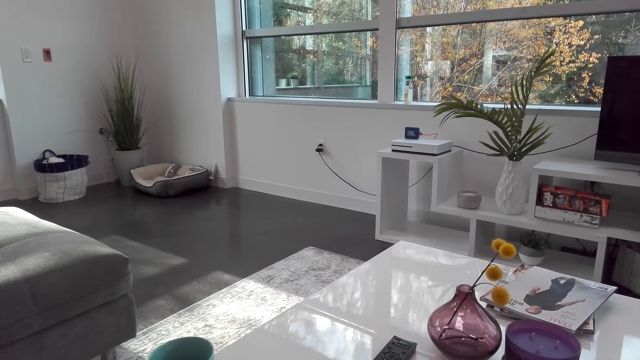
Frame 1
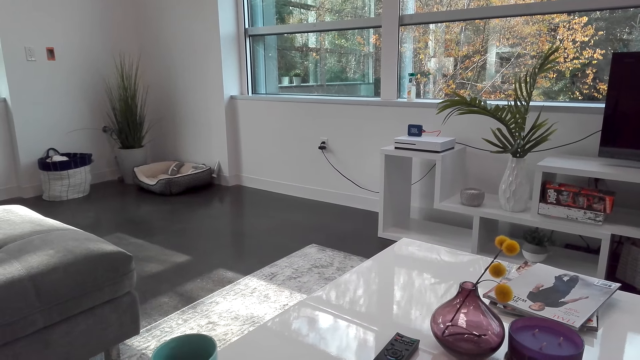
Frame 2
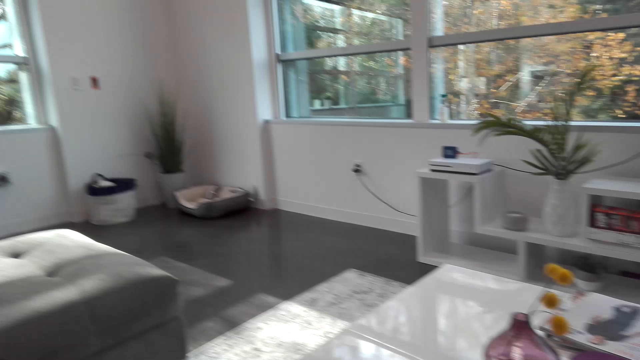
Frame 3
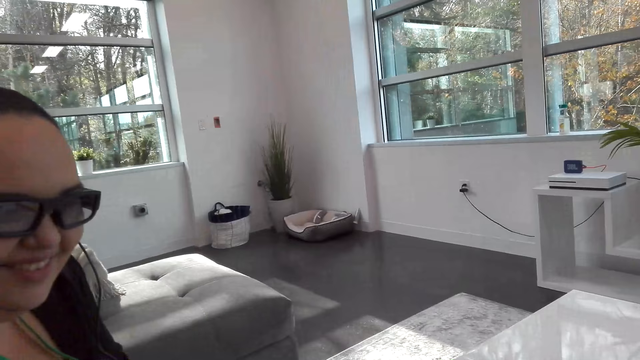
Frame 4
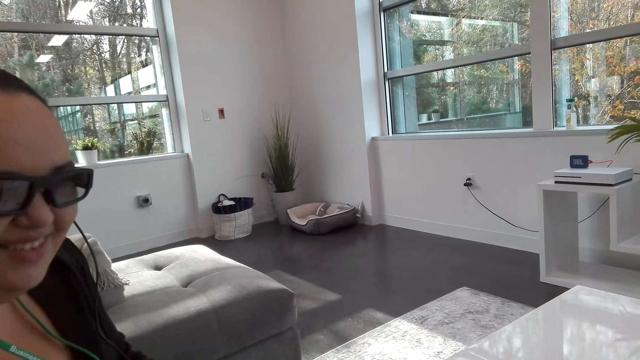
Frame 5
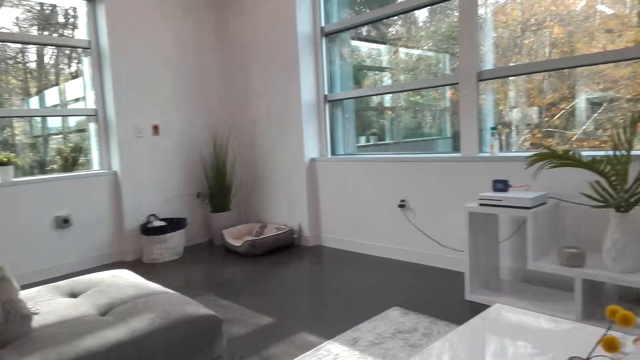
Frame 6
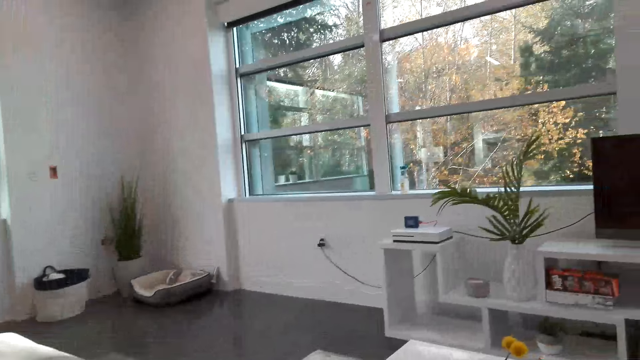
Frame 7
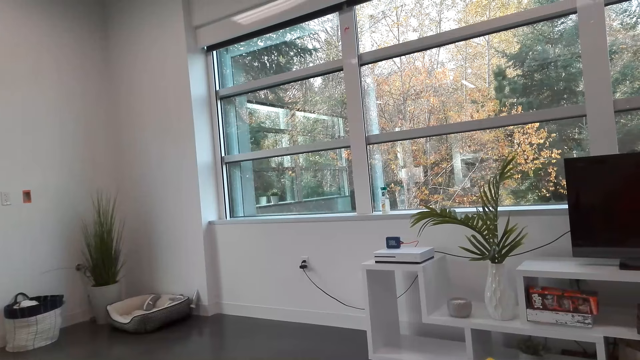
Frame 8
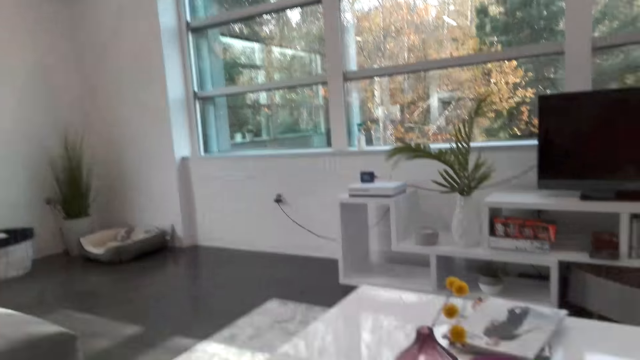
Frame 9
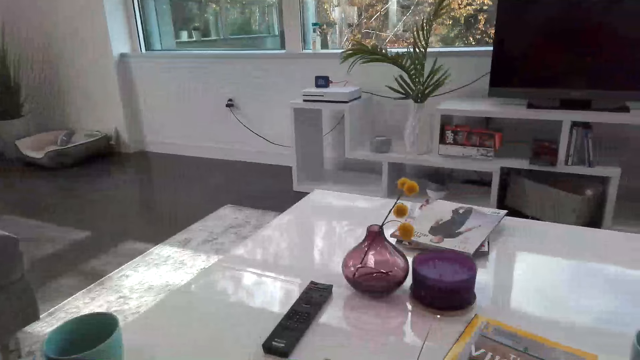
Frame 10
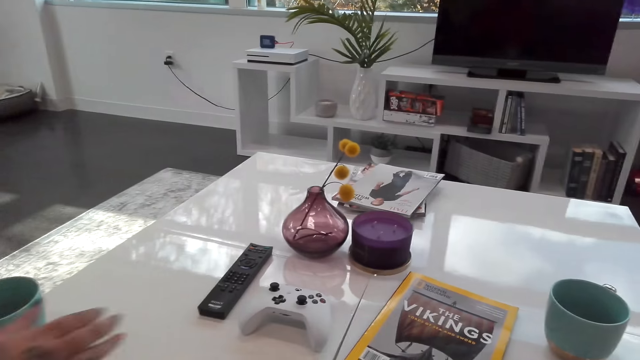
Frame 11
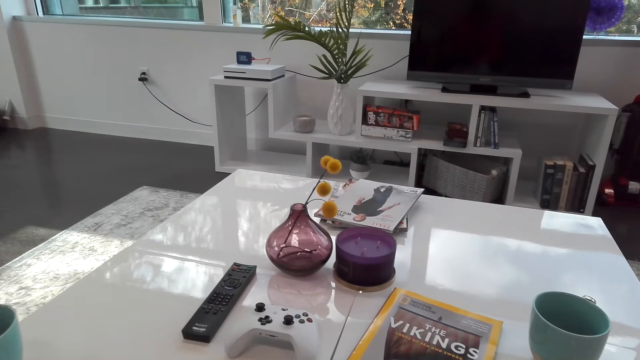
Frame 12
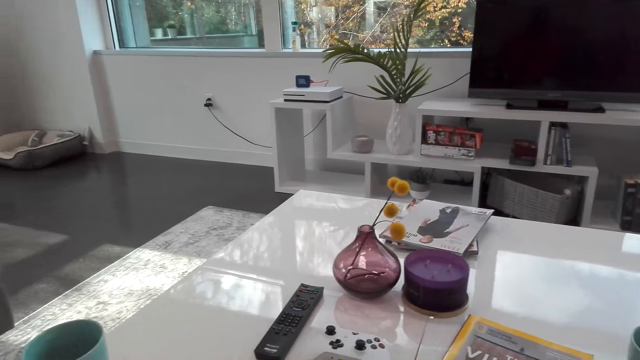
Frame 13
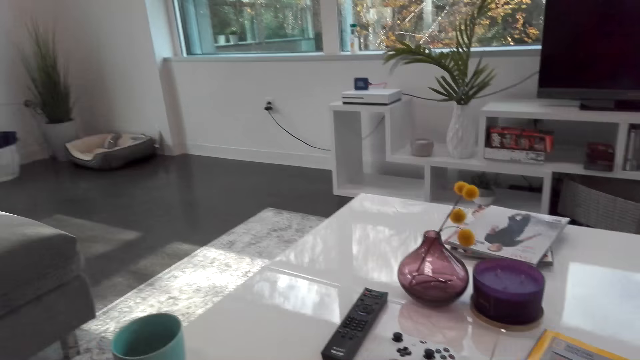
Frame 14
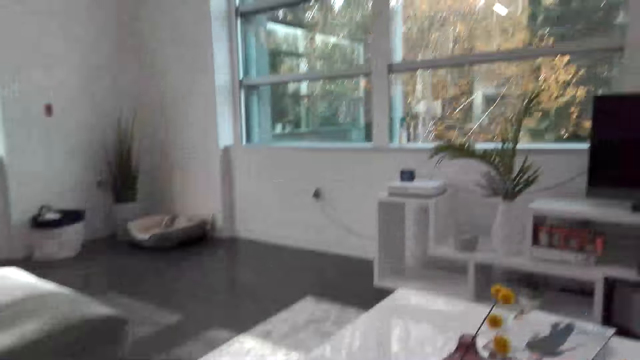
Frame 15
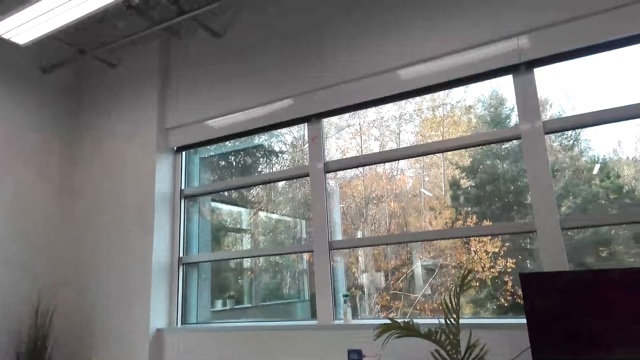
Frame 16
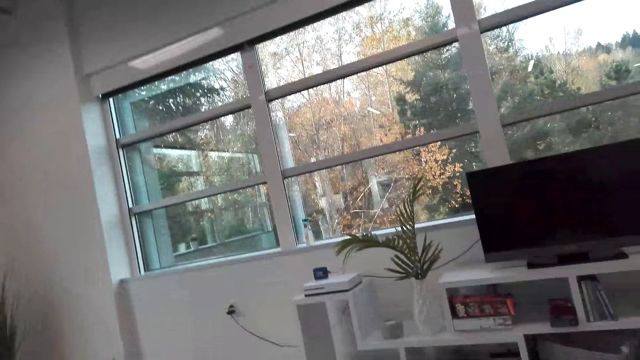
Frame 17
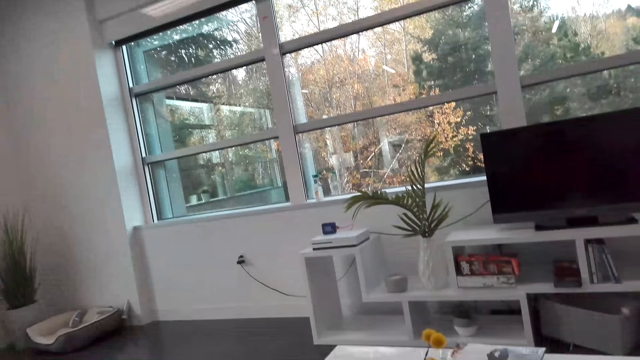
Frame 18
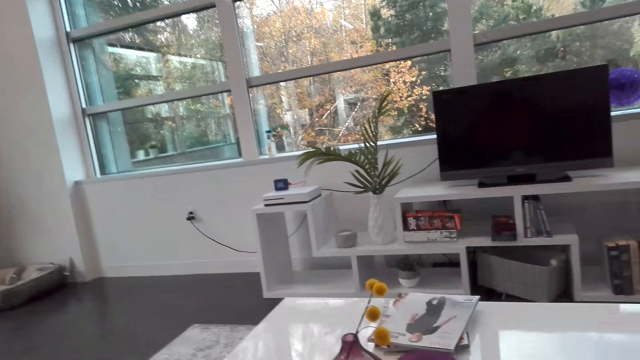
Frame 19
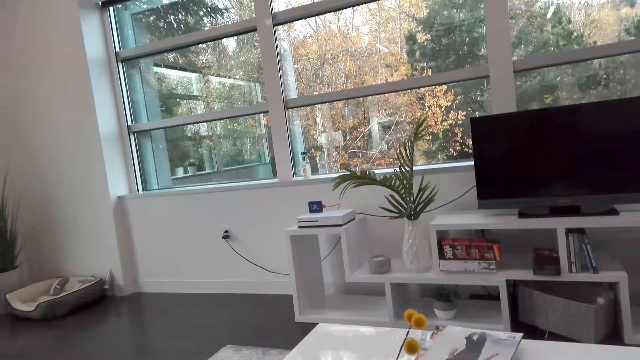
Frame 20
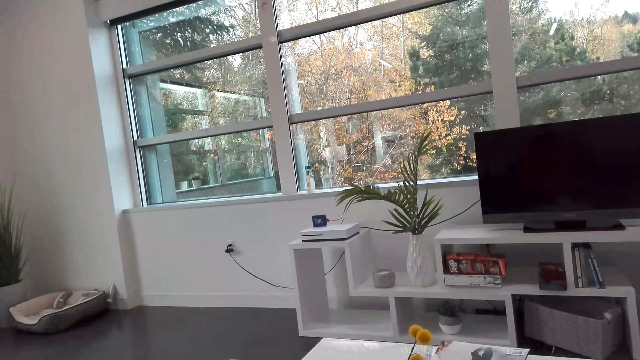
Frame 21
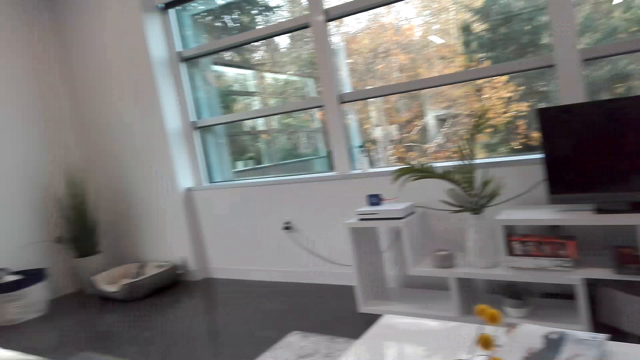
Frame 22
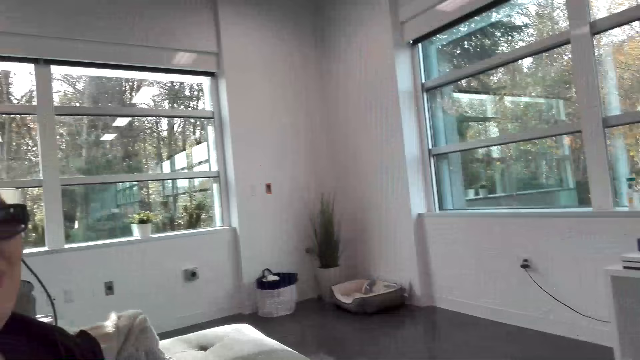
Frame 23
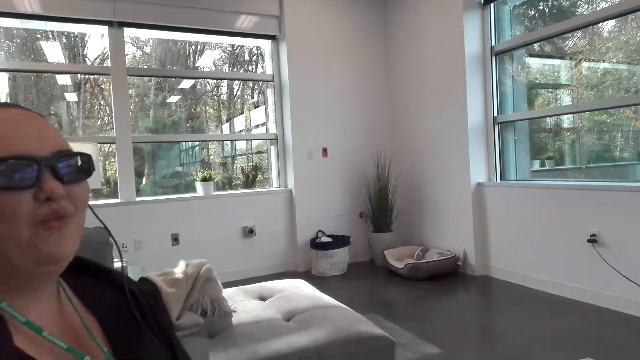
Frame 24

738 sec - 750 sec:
A person talks to the camera wearer.

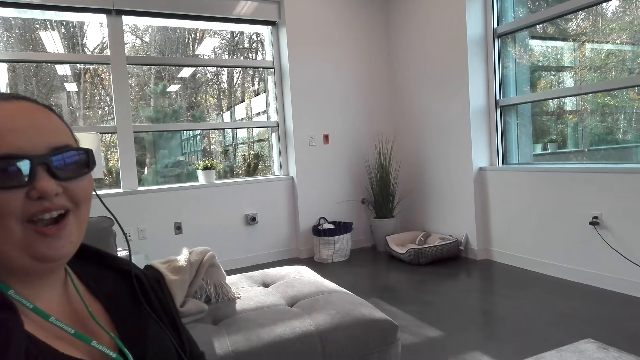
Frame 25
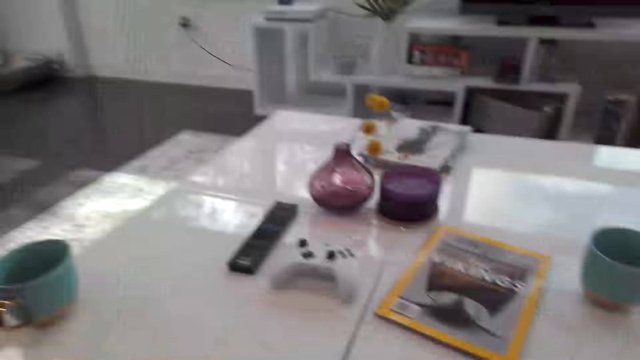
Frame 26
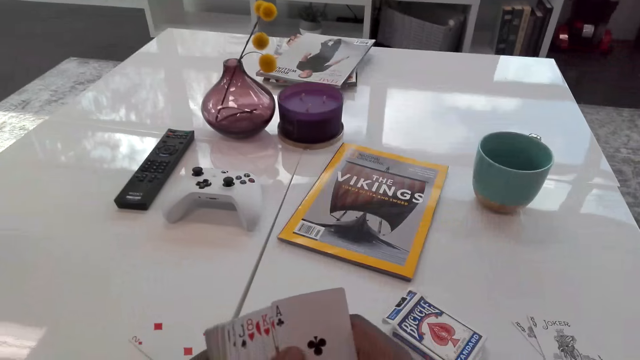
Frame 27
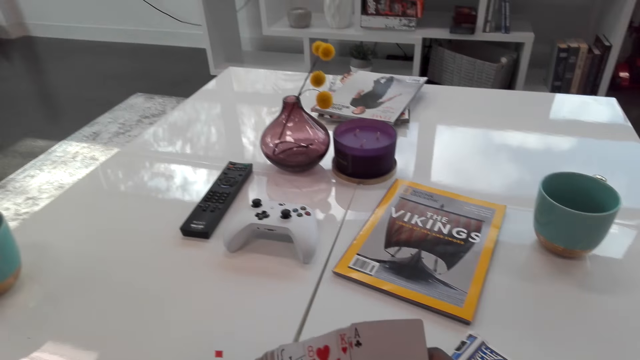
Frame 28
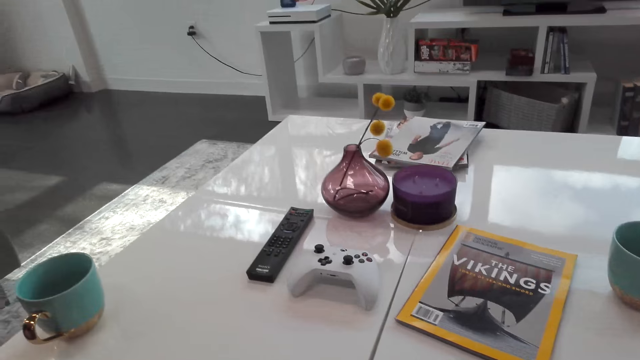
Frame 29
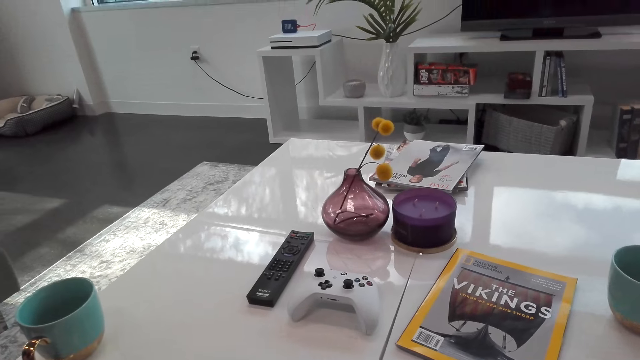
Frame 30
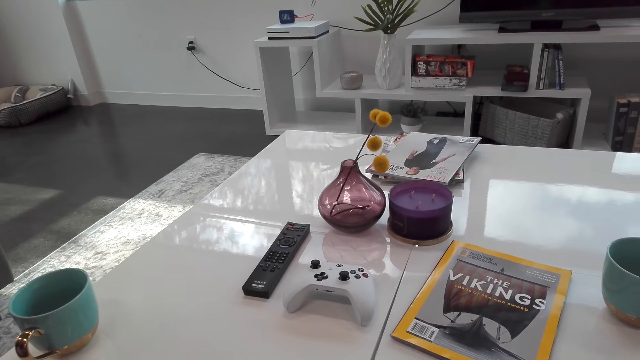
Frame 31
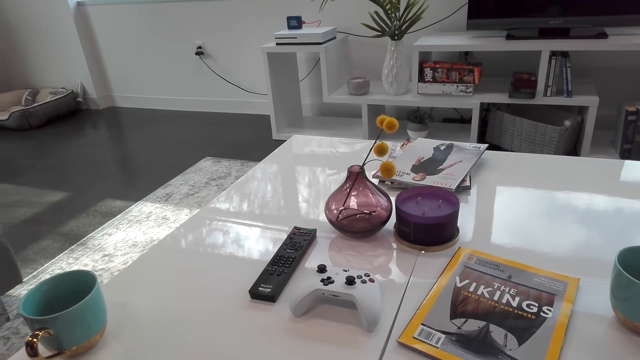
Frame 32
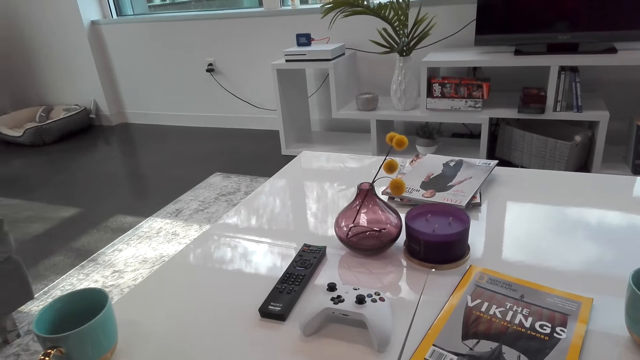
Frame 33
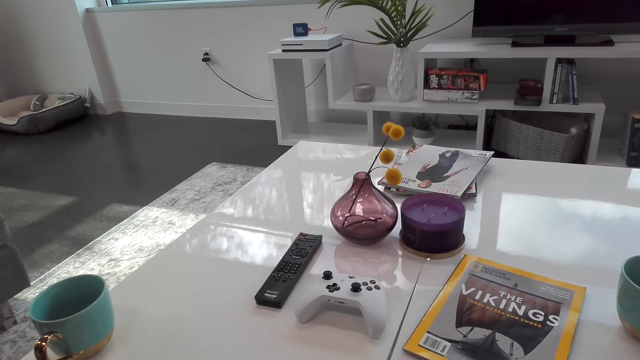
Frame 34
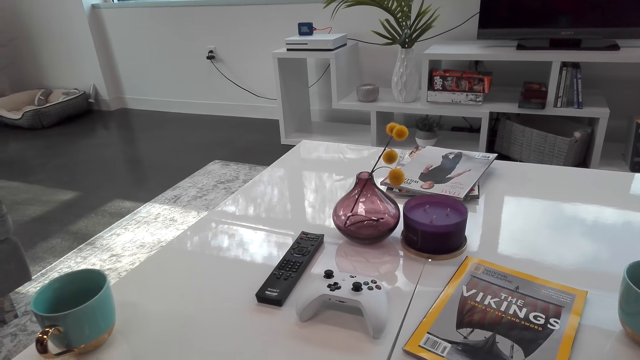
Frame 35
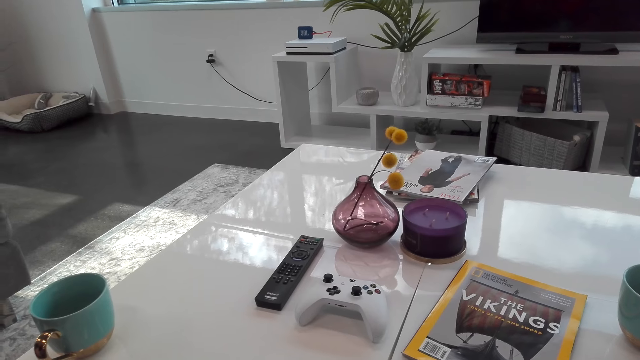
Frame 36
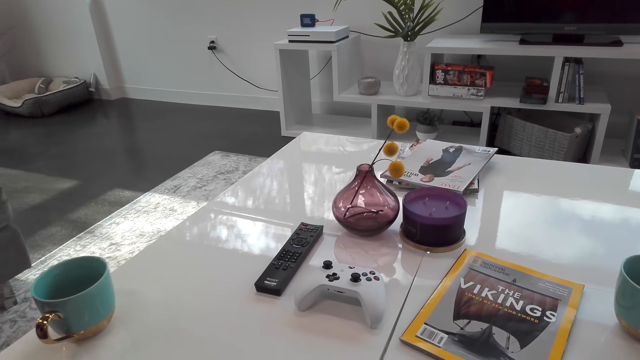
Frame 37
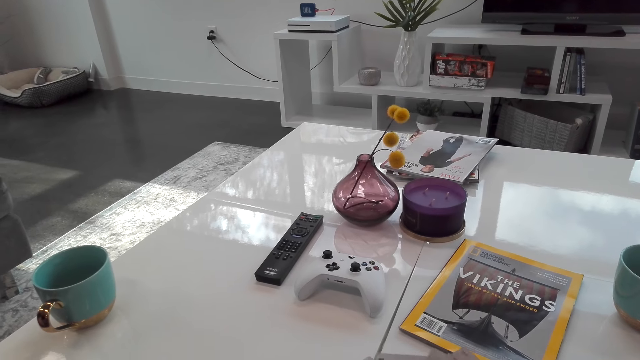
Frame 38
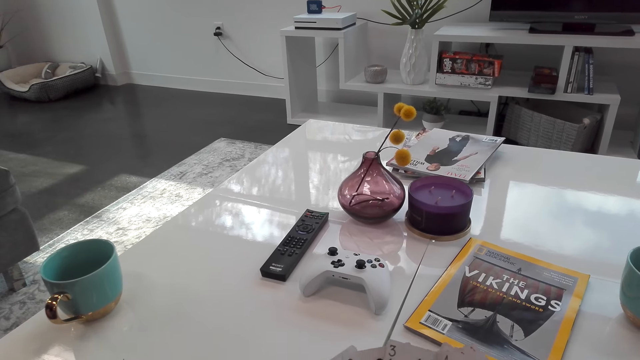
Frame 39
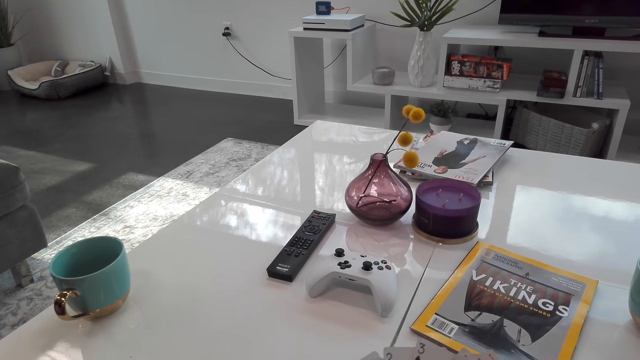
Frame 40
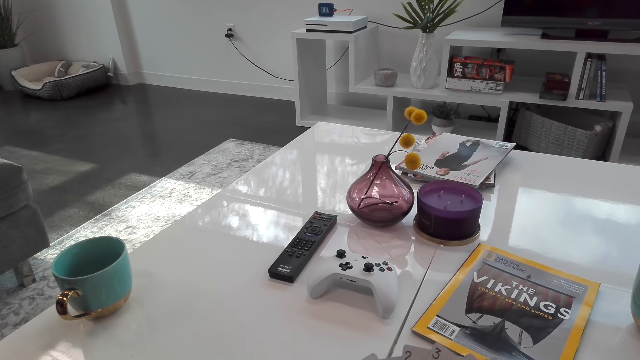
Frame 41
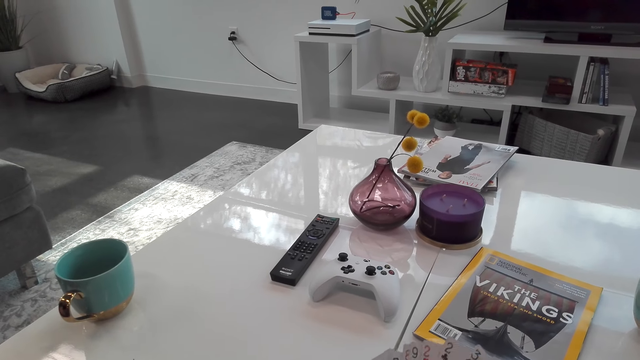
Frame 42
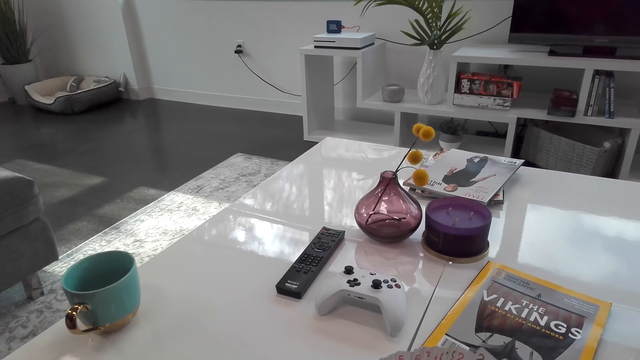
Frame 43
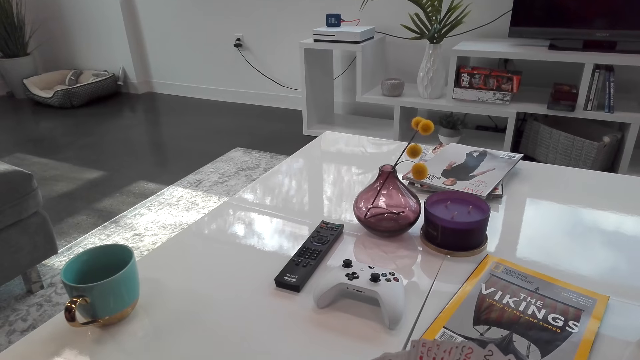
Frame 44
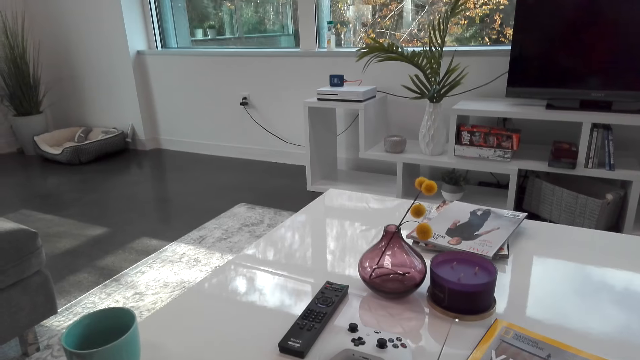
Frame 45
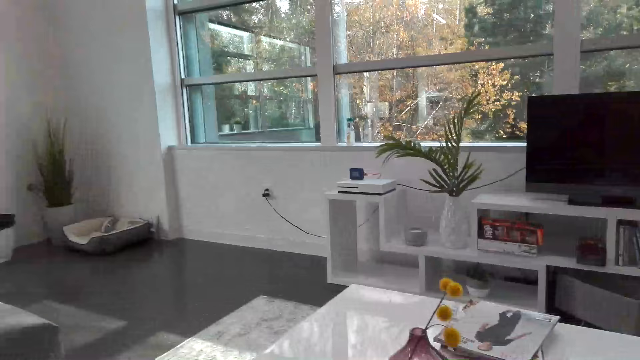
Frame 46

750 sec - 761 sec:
The camera wearer talks to a person. They separate the cards.
